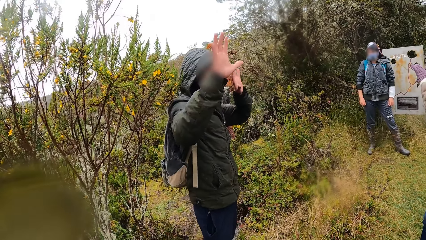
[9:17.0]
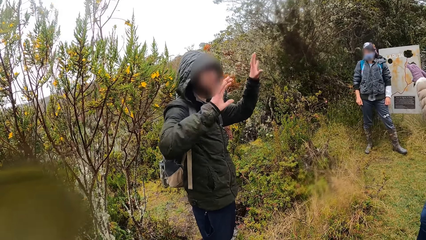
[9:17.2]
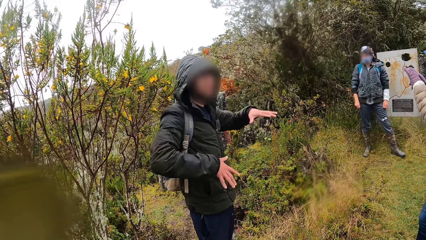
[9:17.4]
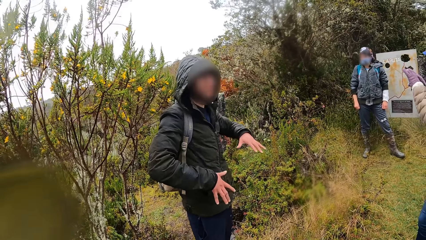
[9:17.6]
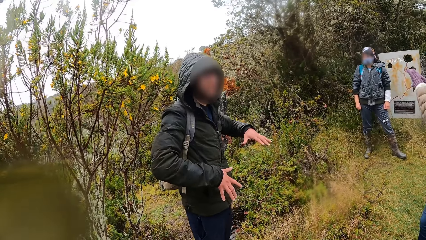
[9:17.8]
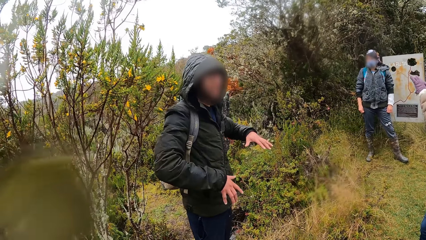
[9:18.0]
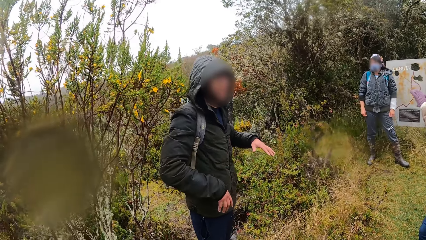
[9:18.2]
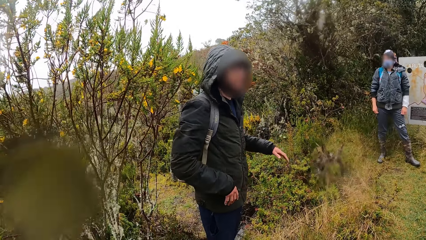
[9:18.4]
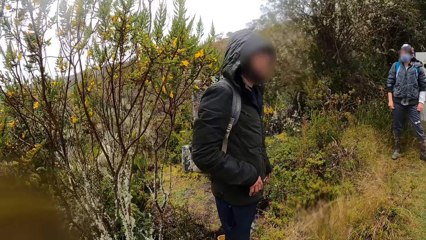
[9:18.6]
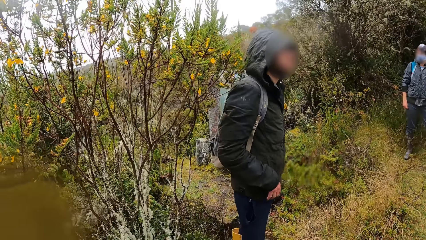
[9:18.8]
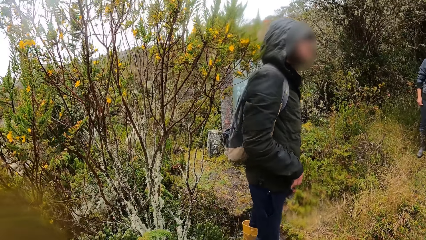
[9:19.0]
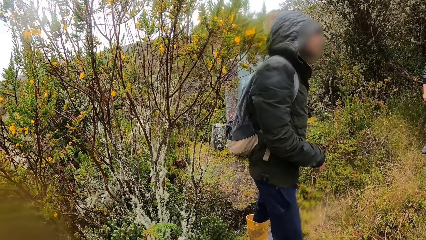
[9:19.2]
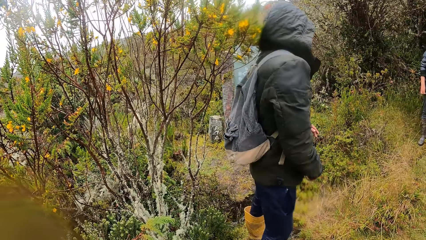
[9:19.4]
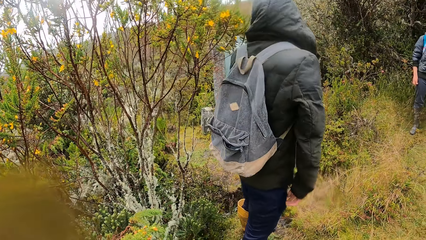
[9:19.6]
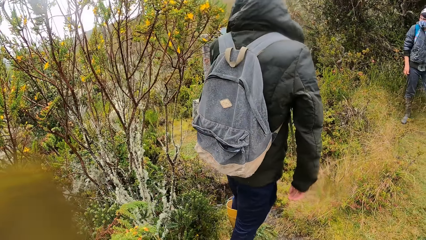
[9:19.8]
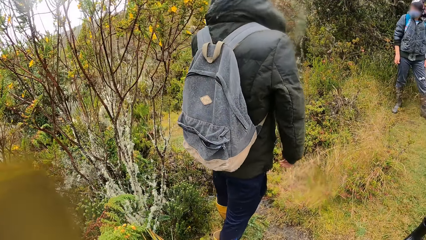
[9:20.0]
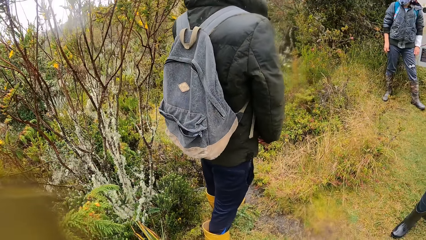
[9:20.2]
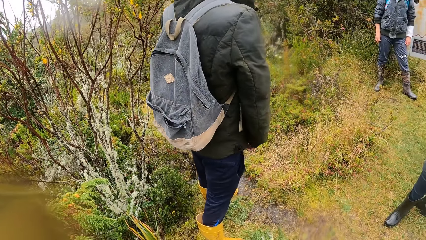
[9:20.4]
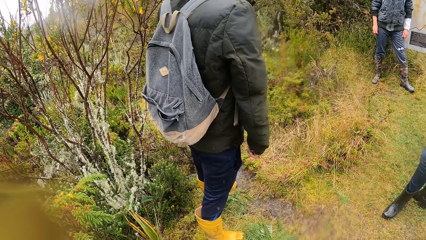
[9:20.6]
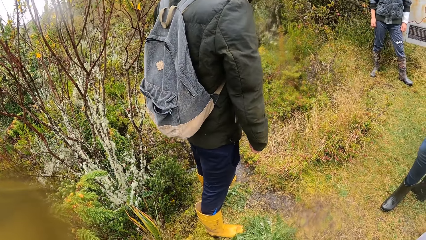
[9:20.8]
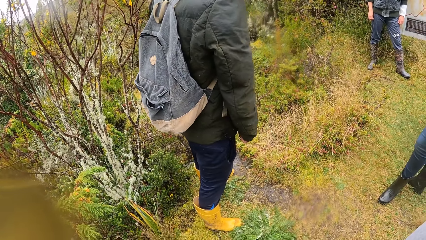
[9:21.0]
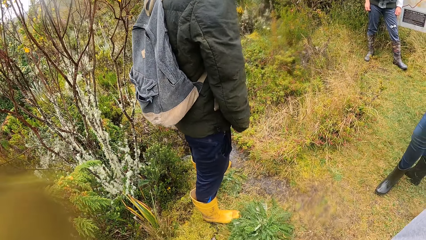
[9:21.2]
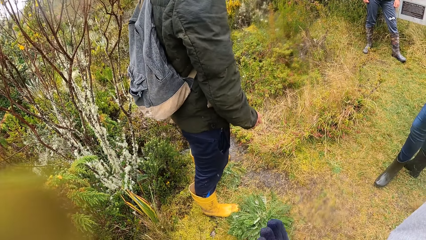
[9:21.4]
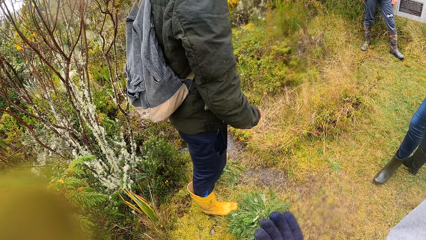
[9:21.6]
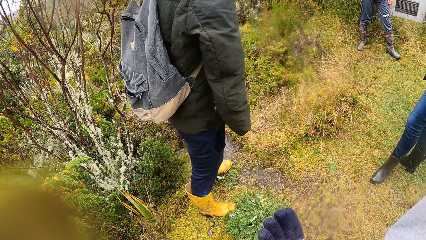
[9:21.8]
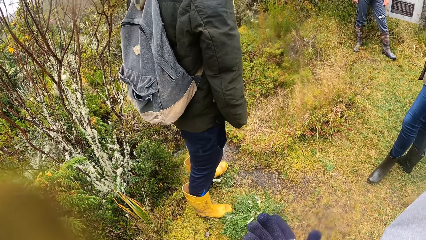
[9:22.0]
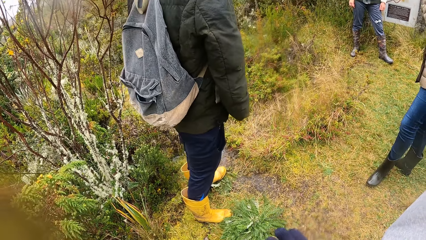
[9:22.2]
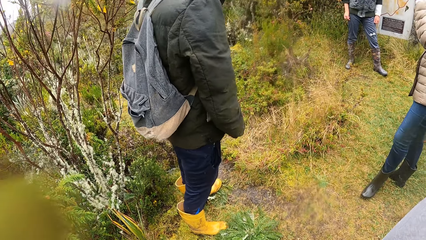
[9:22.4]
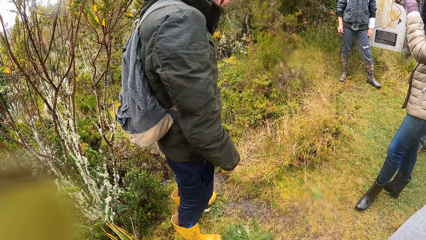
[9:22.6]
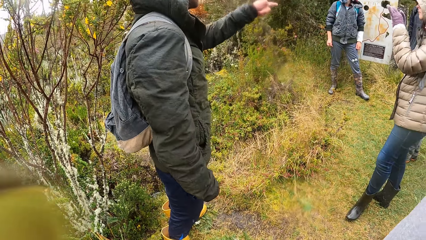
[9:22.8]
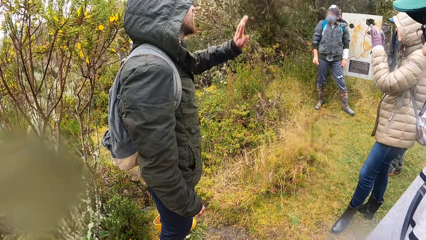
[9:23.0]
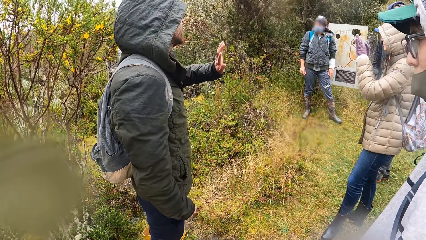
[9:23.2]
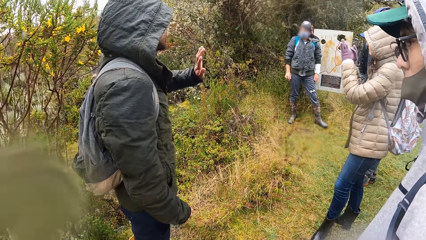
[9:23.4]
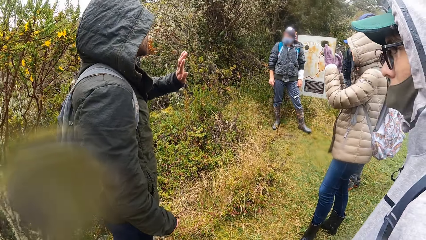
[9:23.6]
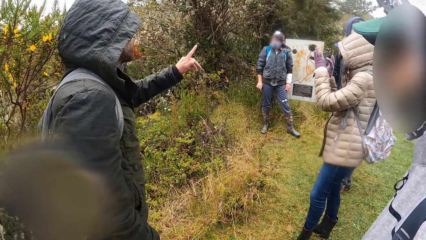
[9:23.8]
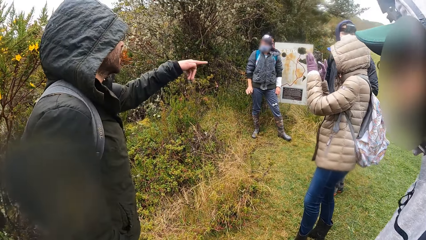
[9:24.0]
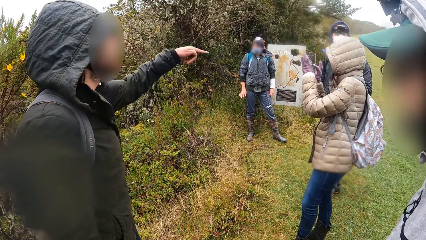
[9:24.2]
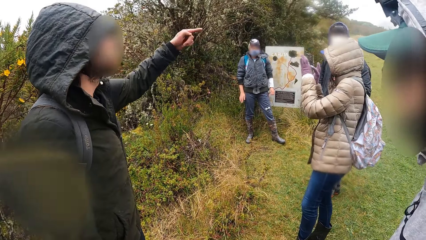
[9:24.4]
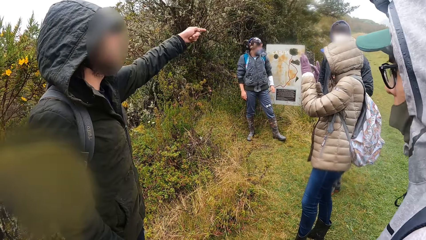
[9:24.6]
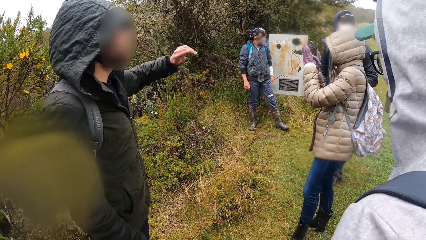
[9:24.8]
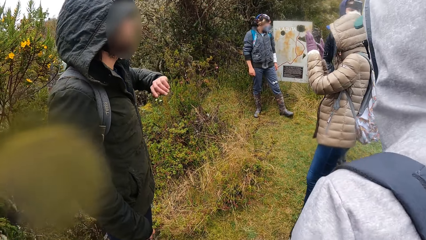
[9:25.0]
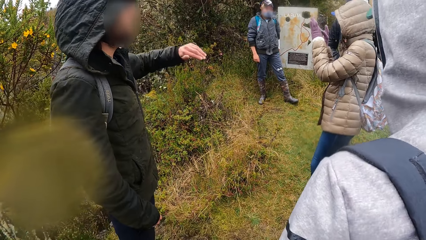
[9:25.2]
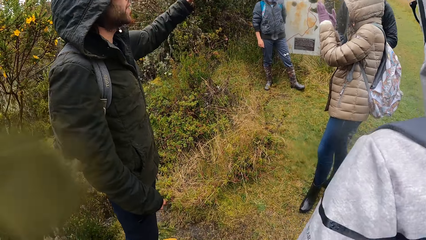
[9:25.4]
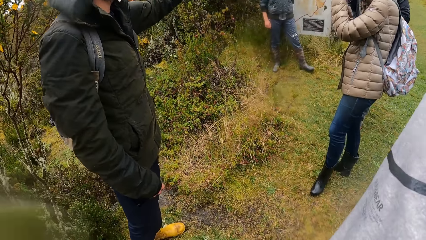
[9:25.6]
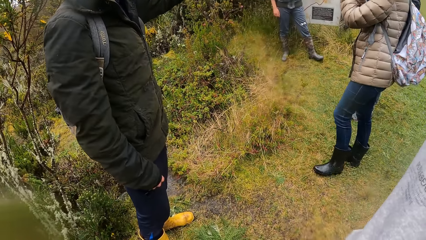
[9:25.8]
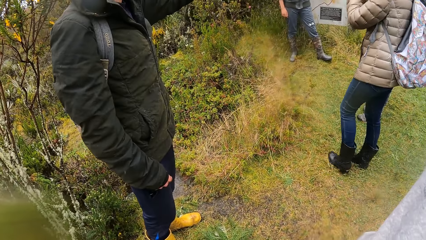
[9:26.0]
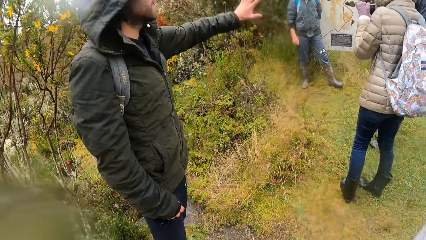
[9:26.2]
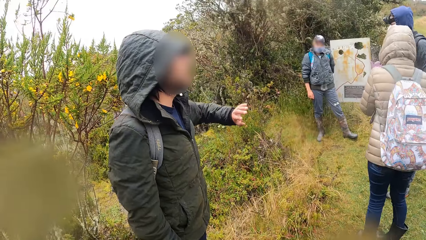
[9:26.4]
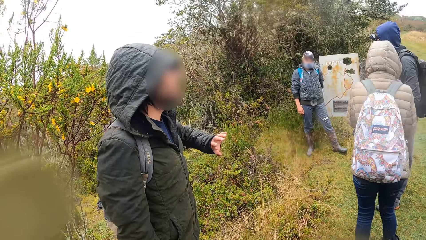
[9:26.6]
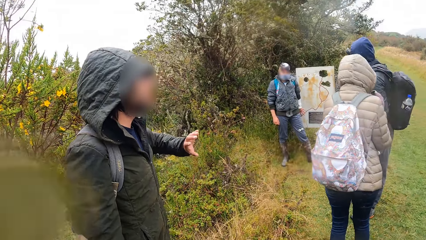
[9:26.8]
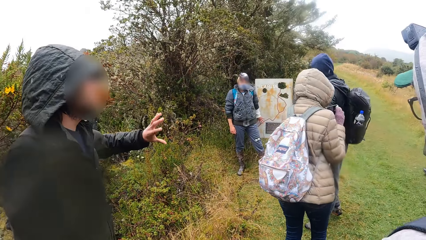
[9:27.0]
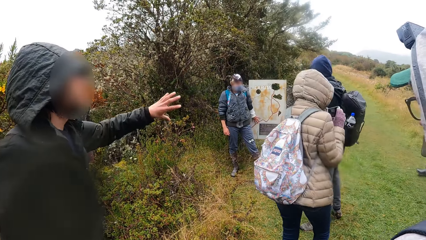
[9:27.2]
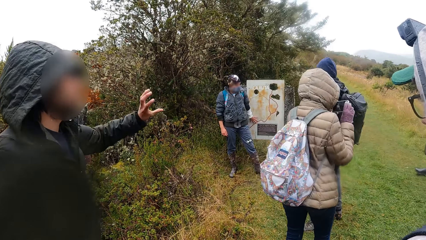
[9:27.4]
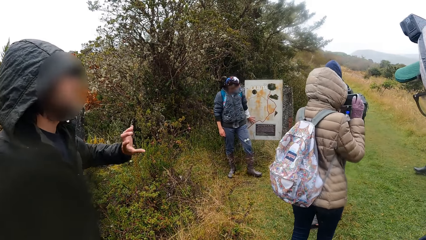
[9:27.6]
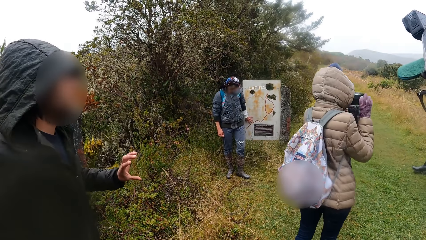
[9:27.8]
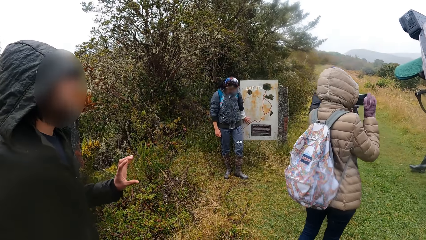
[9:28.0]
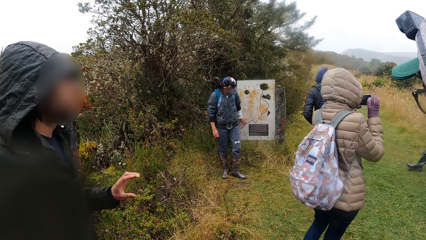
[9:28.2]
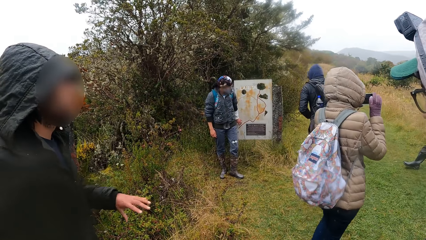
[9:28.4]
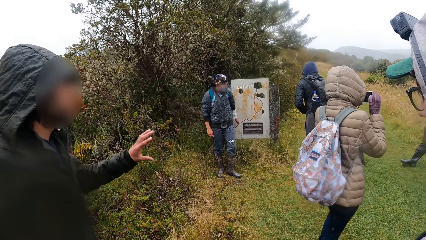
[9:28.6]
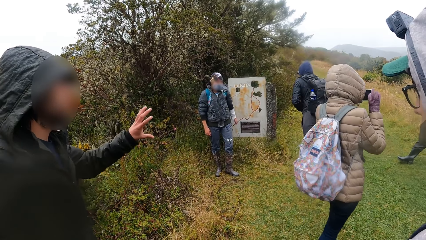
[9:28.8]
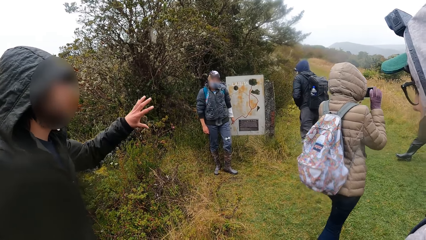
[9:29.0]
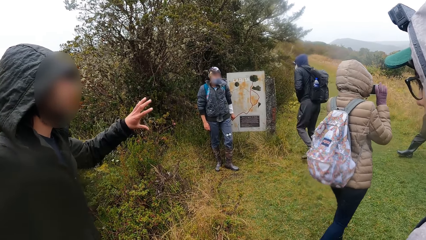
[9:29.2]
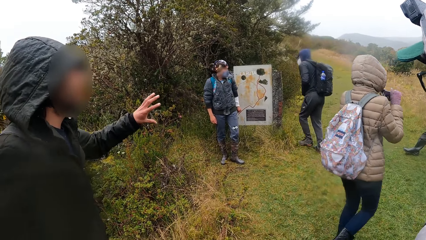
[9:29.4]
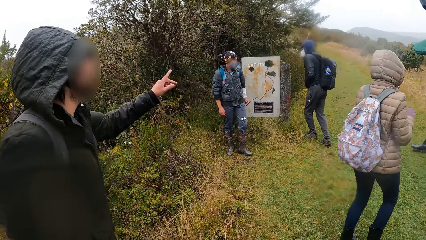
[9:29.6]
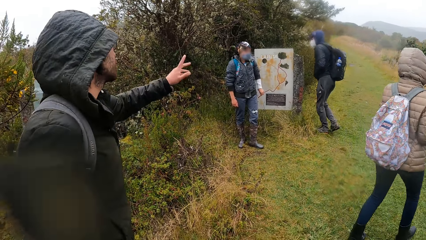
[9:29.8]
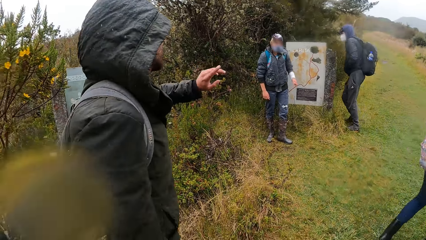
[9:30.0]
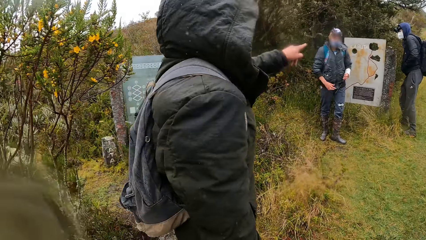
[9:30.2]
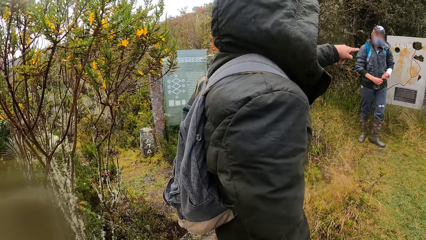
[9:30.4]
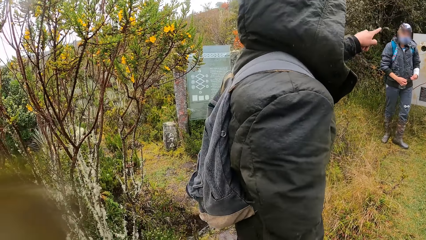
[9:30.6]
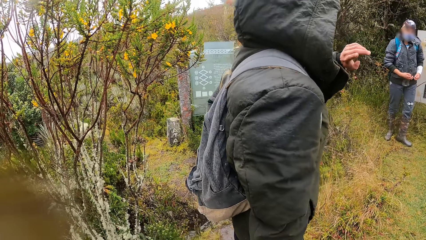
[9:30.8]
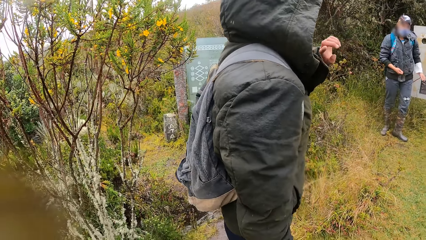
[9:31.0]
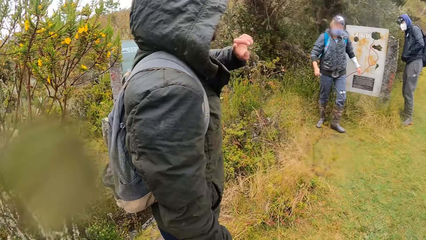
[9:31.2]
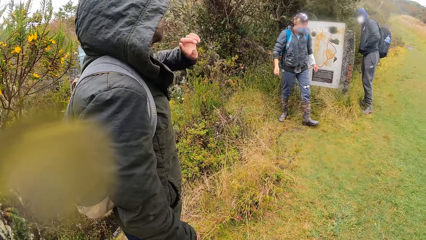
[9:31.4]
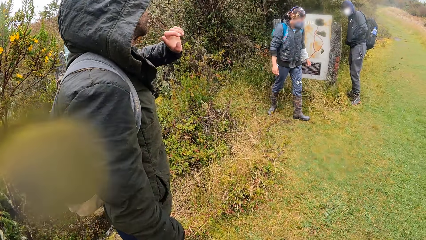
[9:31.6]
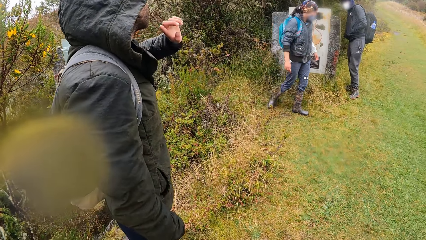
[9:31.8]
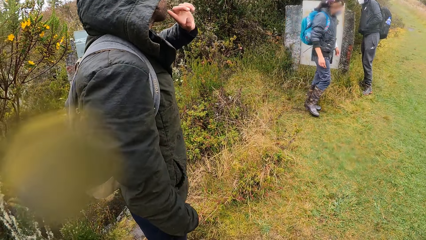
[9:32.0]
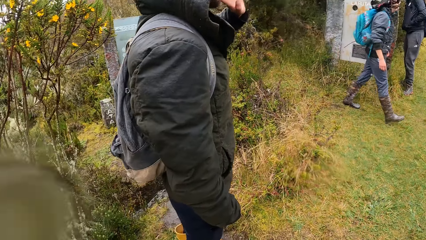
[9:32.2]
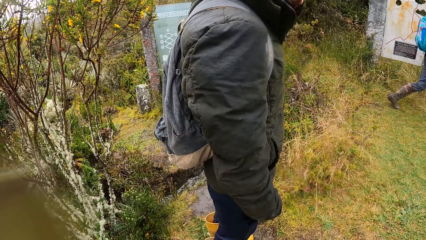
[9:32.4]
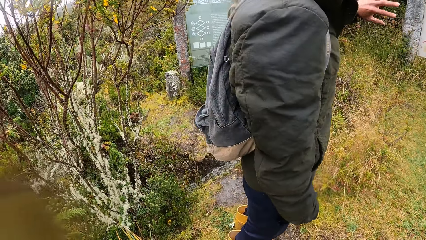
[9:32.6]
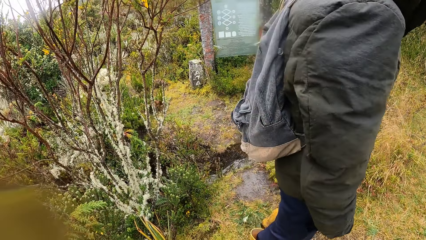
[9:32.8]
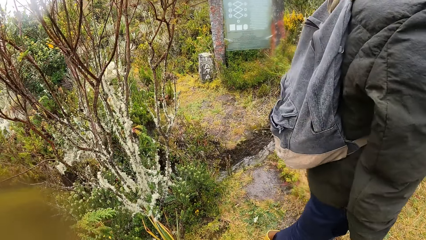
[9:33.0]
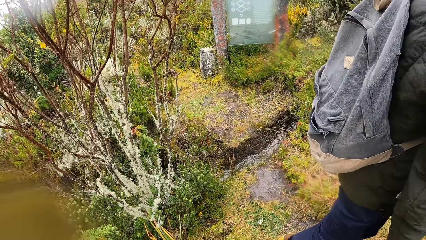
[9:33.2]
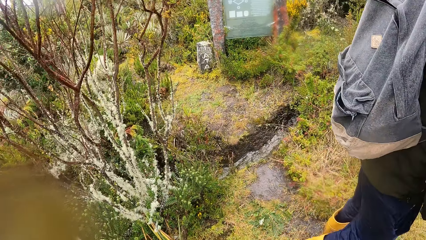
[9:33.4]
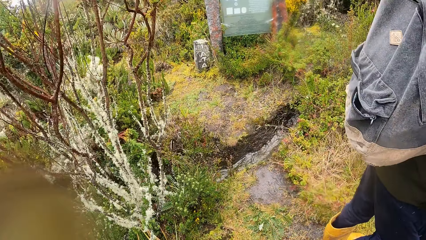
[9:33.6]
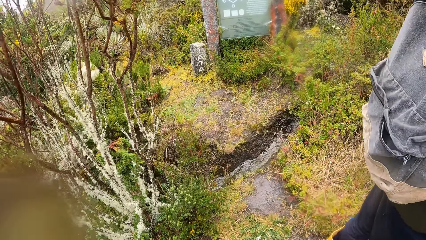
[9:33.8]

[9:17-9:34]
The camera wearer raises the right hand and lowers the right hand. They stare at a man as he explains.
